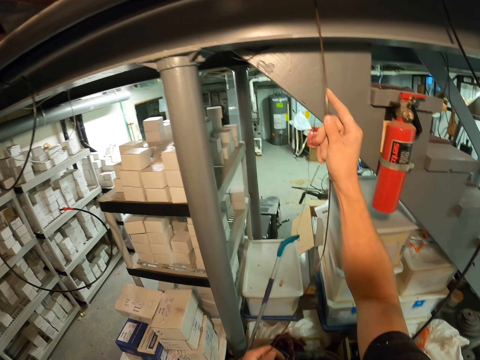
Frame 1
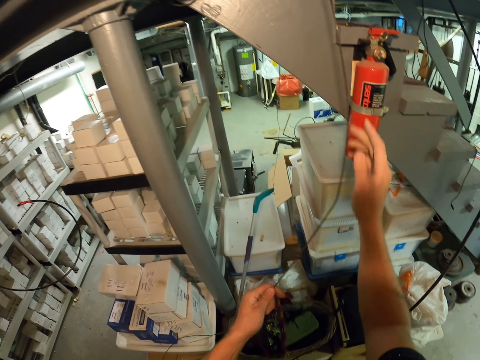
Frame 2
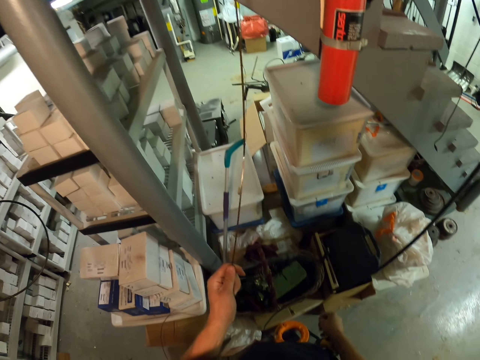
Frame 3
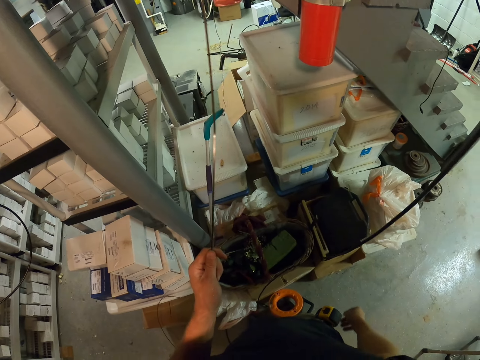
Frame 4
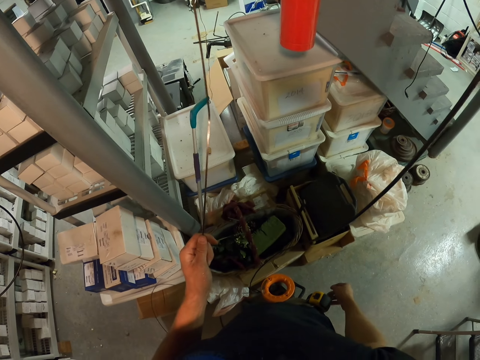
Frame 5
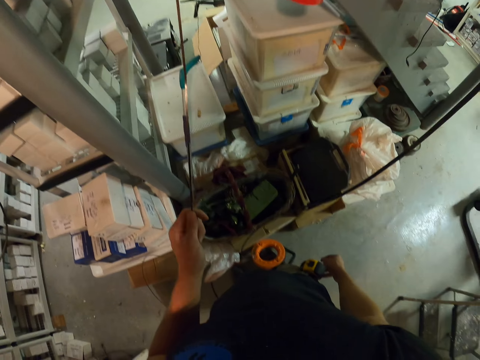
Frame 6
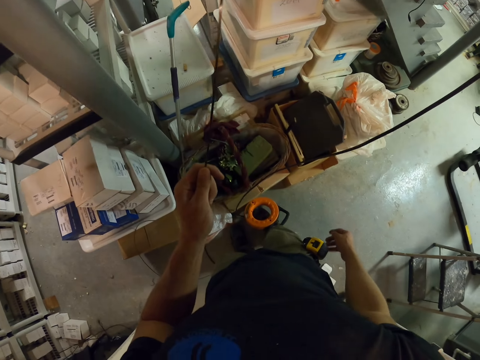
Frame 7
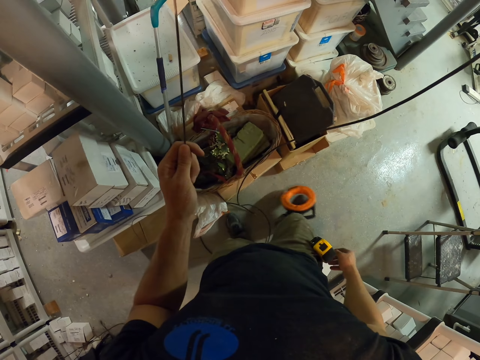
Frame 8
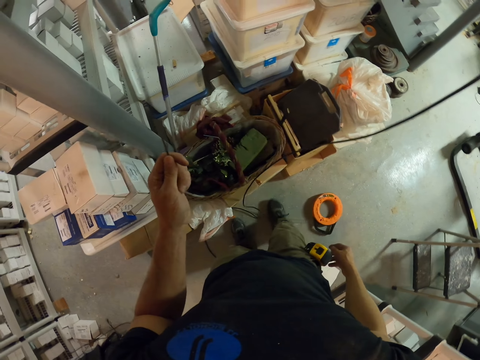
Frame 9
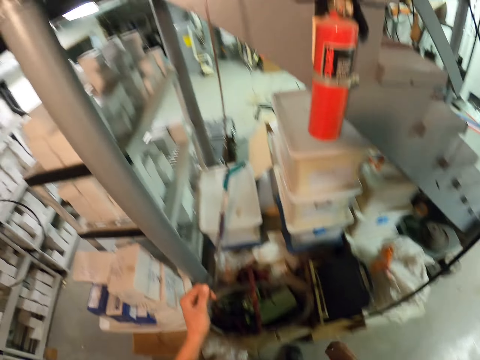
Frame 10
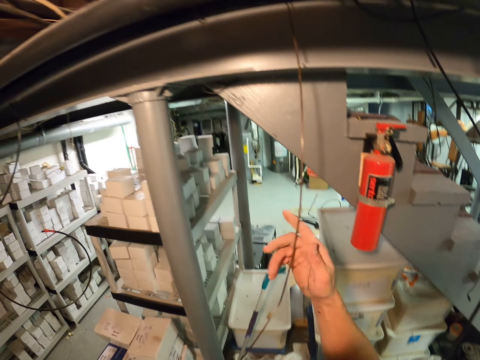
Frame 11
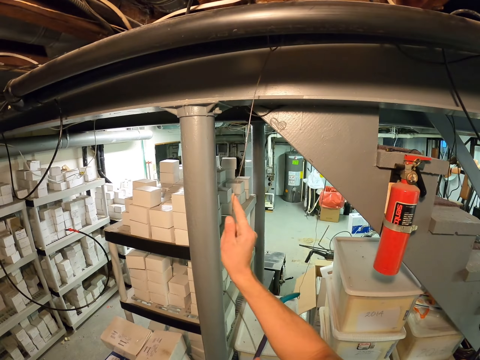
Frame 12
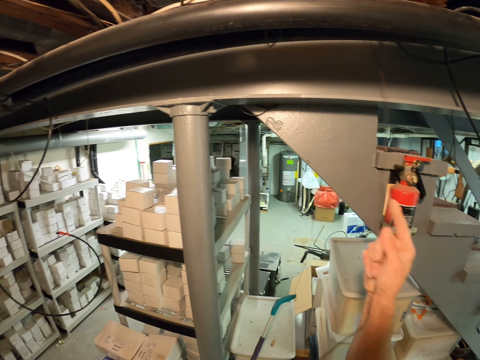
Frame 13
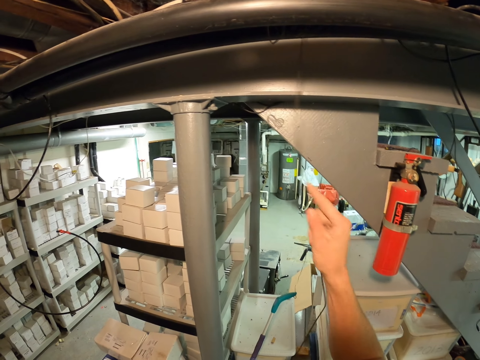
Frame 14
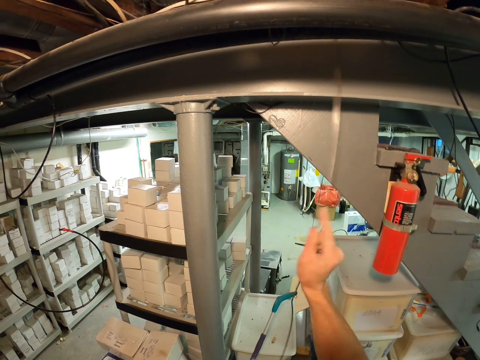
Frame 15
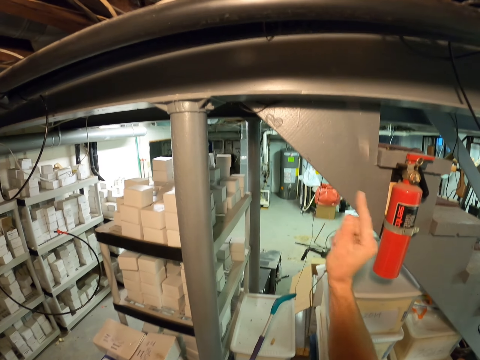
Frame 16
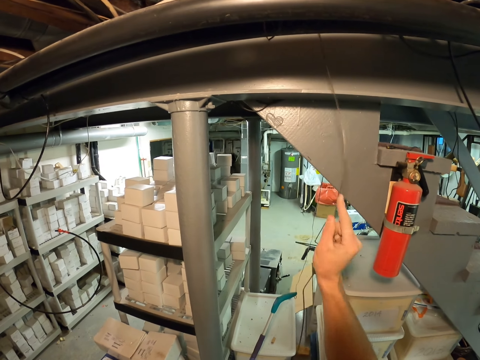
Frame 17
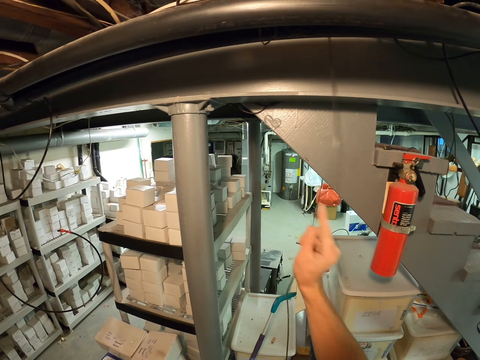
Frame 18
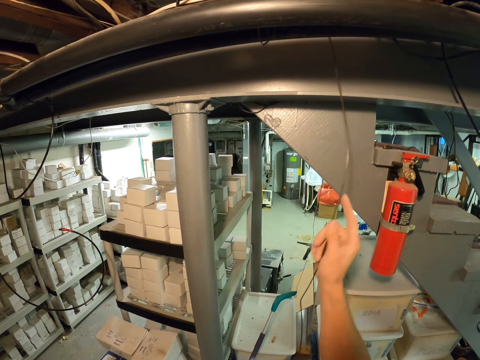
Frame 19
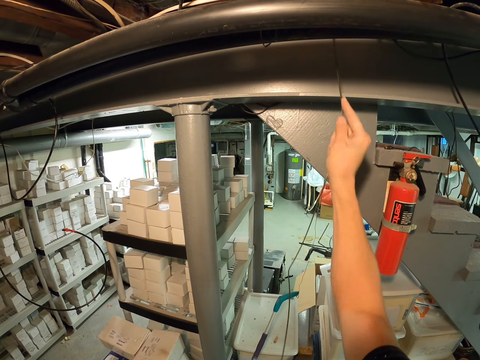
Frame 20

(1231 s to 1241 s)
The camera wearer looks around. They push the roll of wire. They poke the wire on the roof.

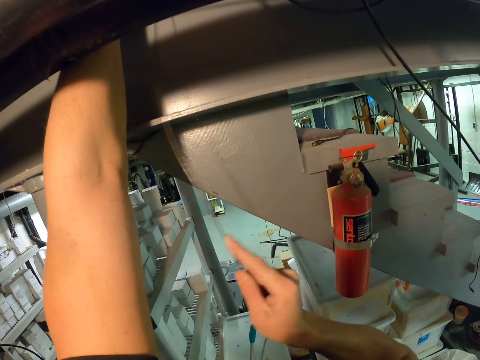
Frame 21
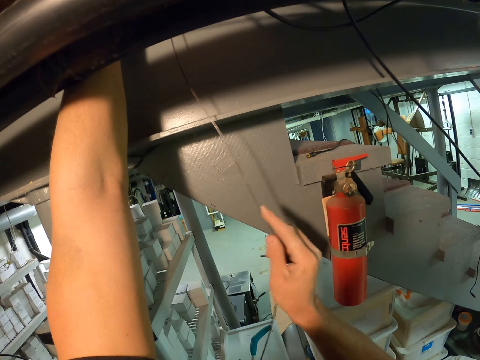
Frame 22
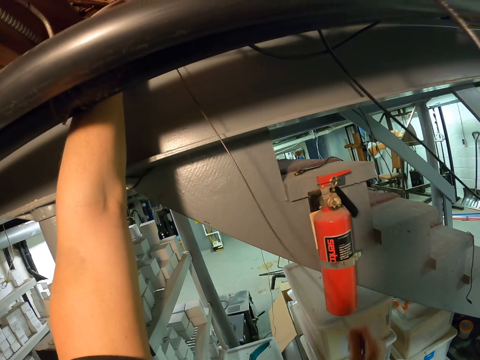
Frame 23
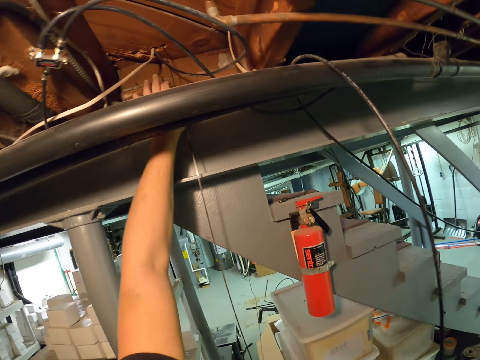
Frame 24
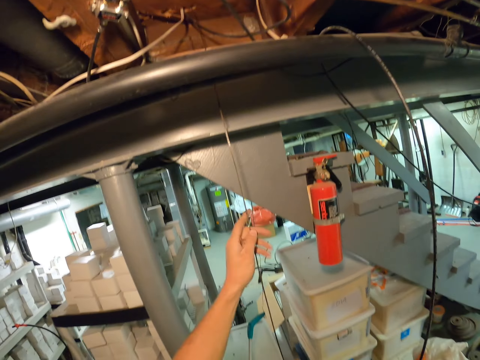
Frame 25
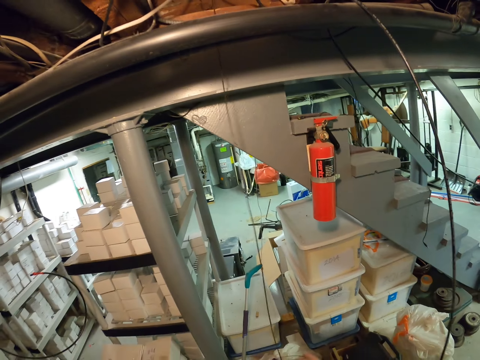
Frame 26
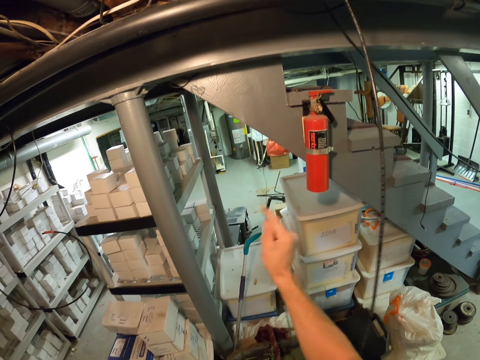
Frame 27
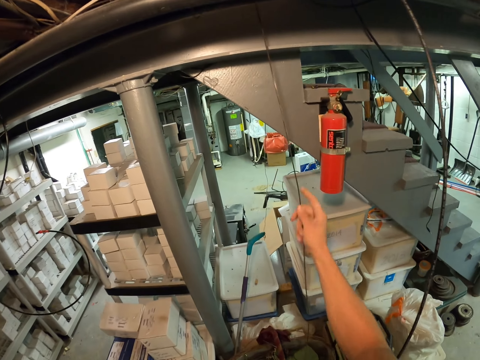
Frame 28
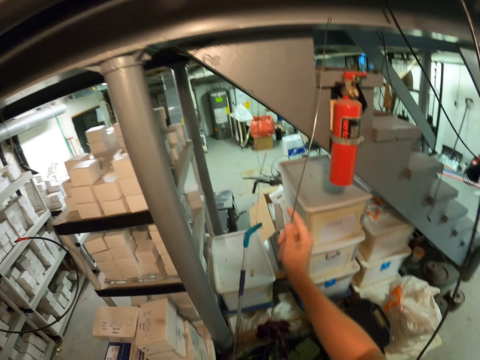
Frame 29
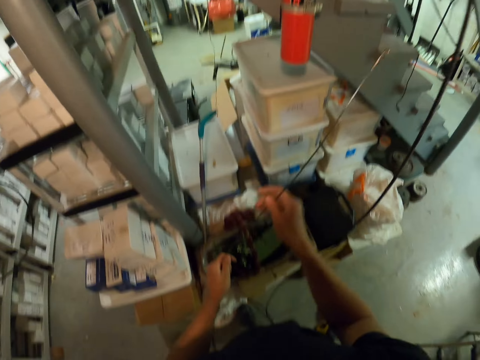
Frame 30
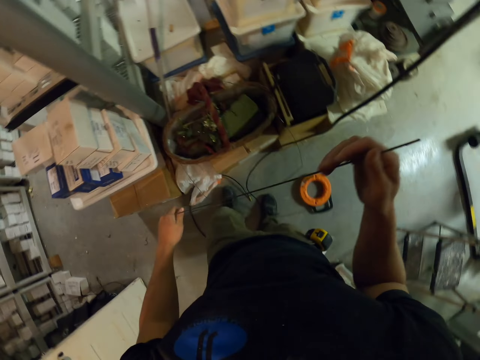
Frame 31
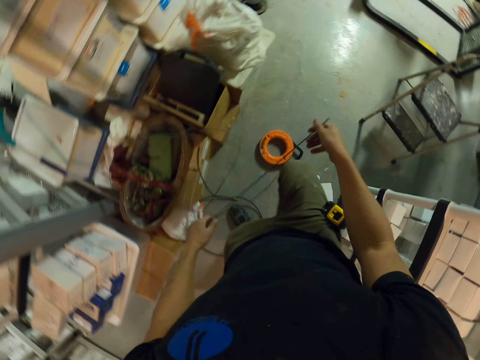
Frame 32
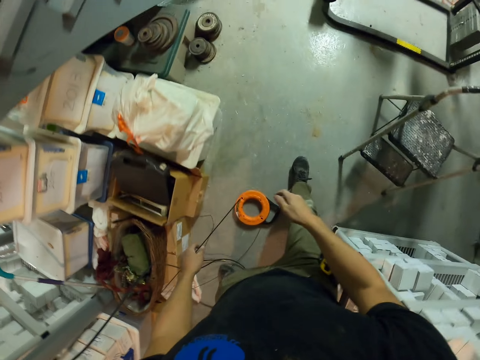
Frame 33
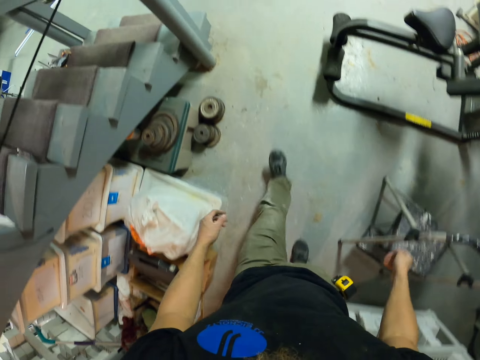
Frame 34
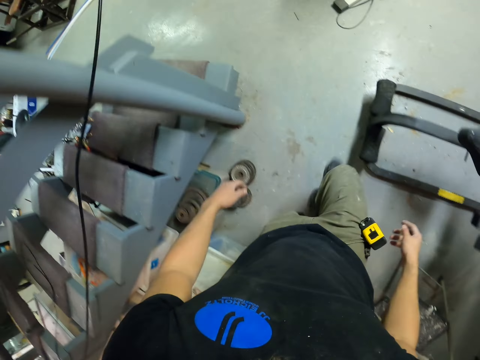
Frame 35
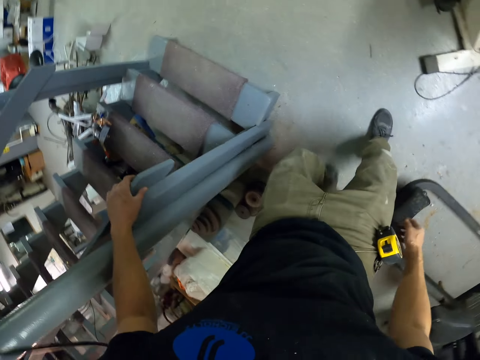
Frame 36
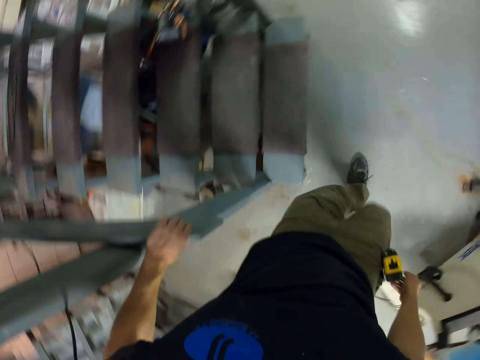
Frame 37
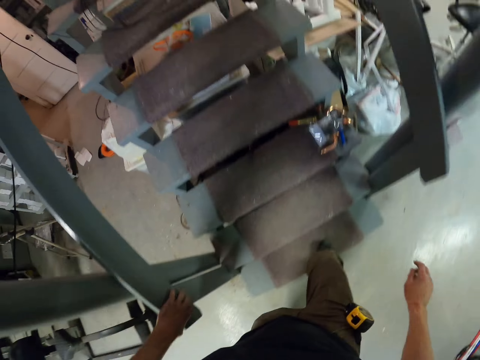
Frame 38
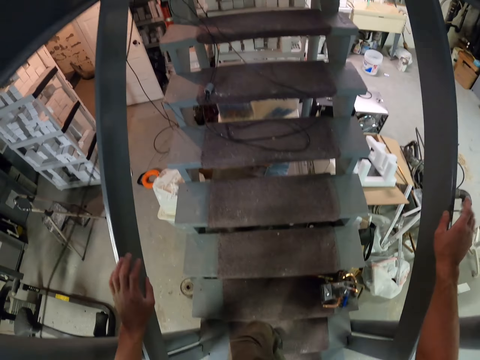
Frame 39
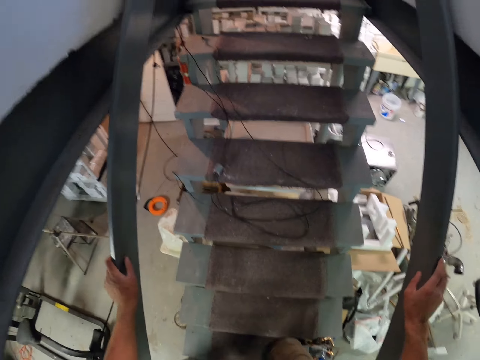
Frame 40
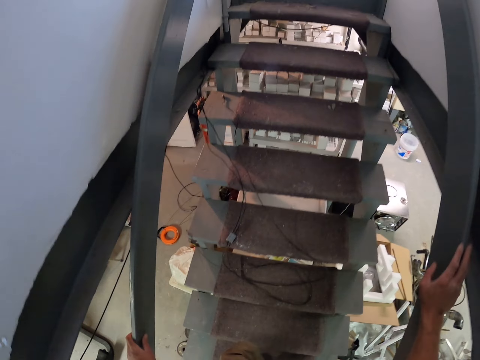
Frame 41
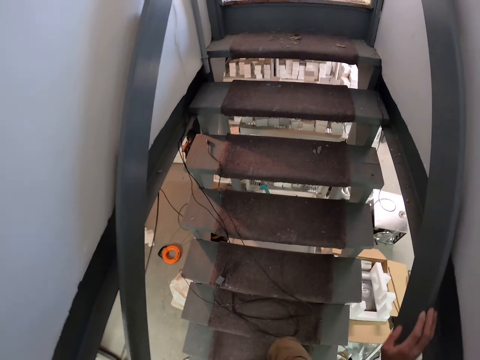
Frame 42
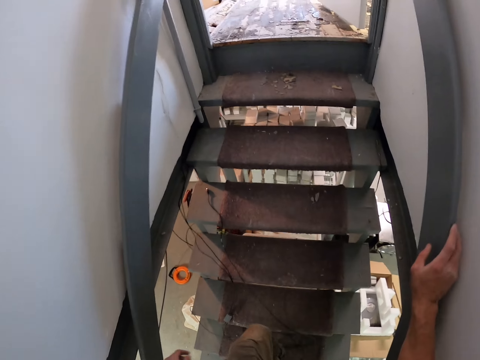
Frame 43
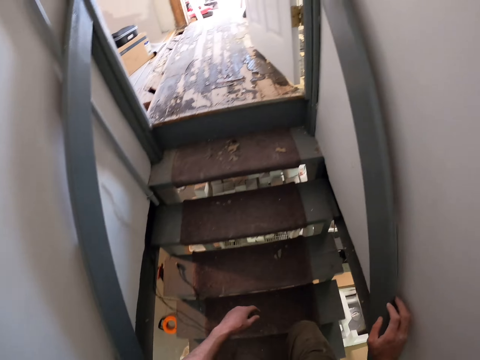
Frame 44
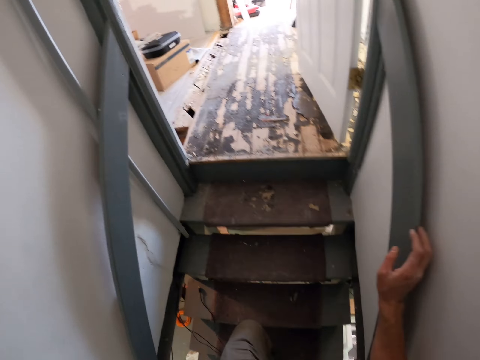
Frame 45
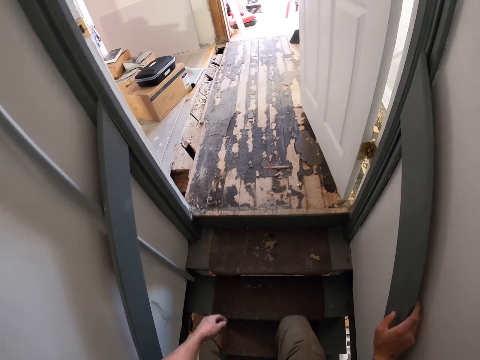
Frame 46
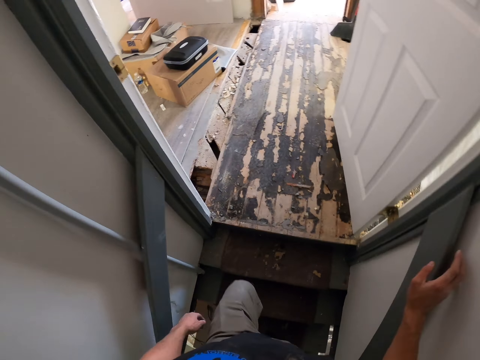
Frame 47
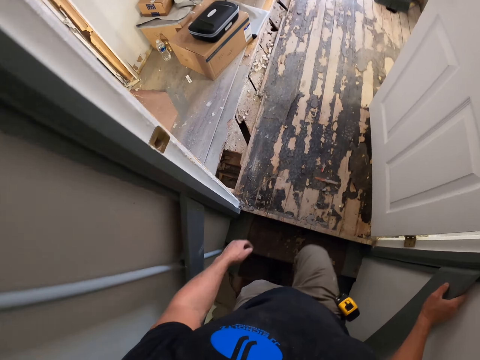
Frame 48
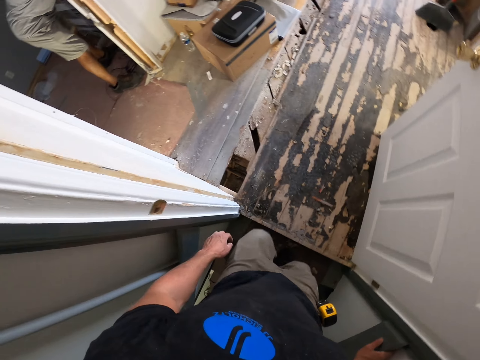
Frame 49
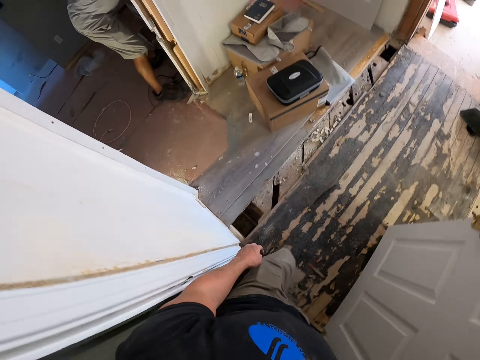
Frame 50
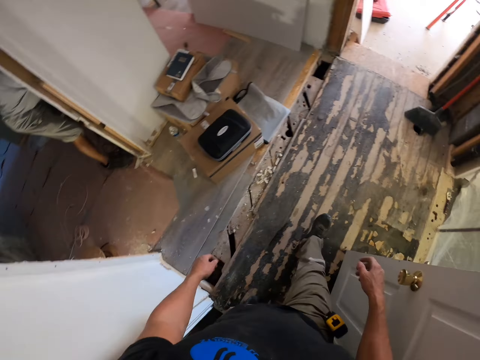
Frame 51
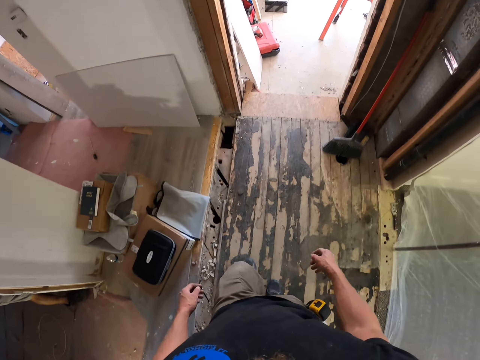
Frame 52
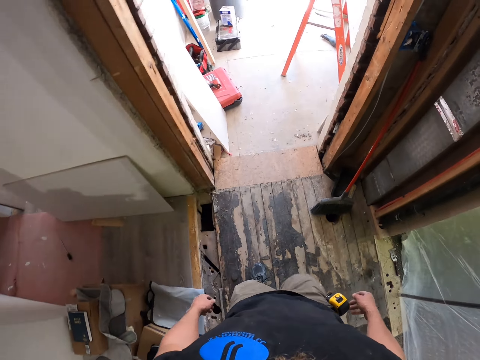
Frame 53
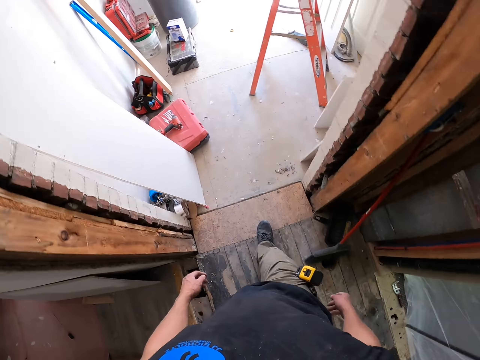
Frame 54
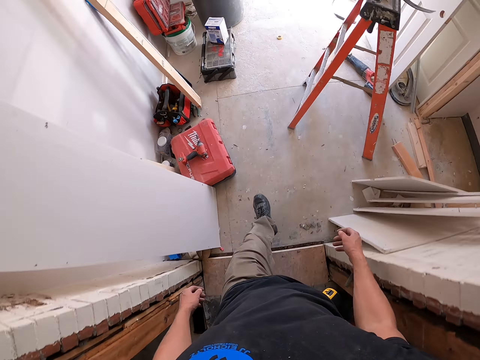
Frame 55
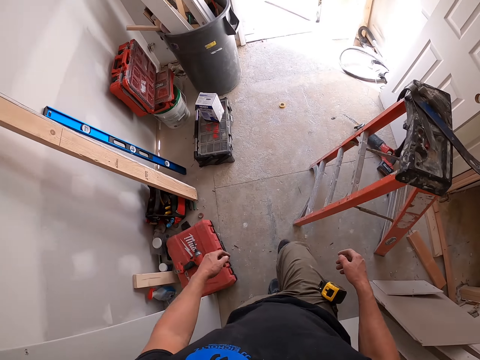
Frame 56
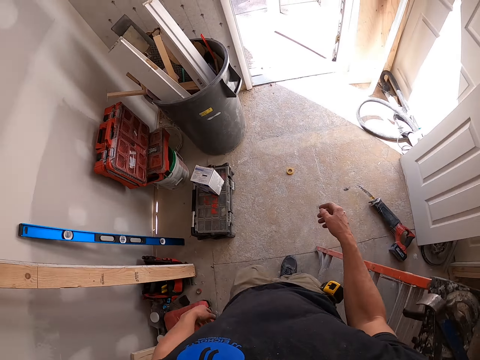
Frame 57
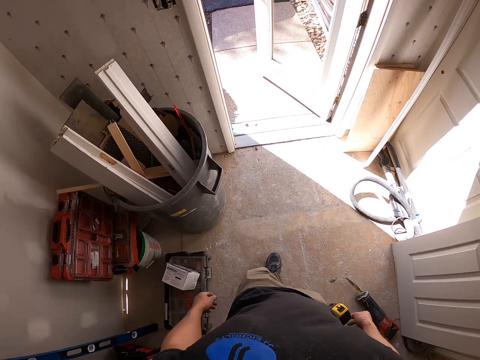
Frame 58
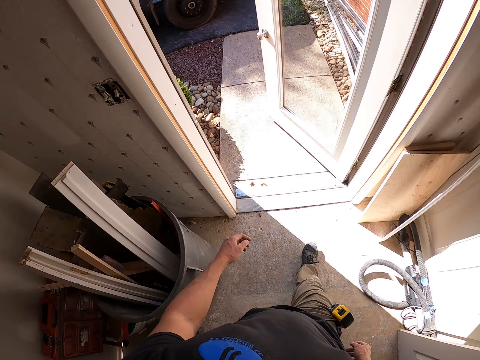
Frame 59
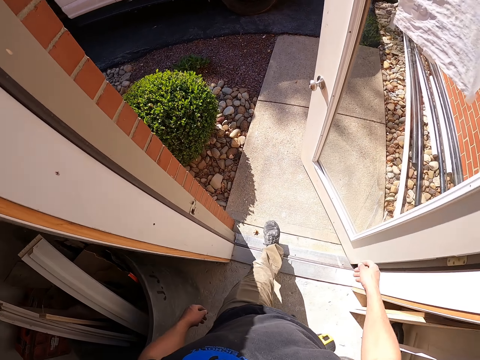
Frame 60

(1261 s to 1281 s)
The camera wearer pulls out the wire. They drop the wire on the floor. They walk forward. They climb up the stairs. They walk into the other room. They walk outside.
